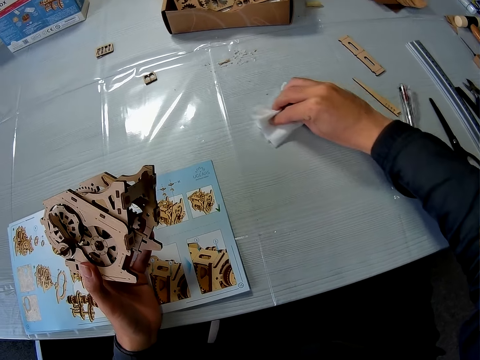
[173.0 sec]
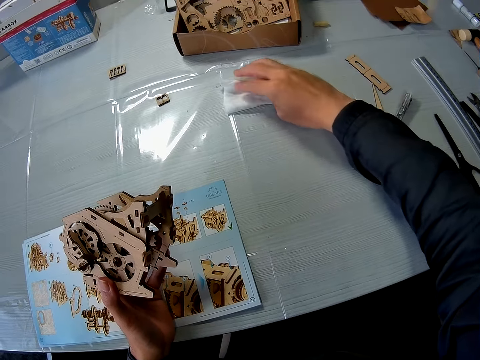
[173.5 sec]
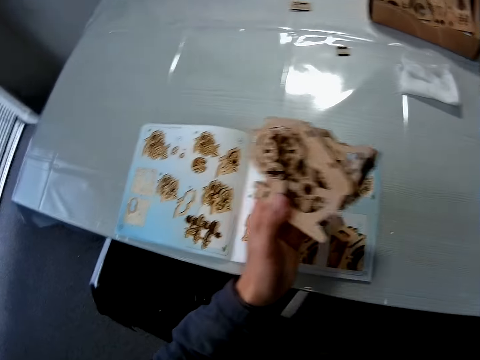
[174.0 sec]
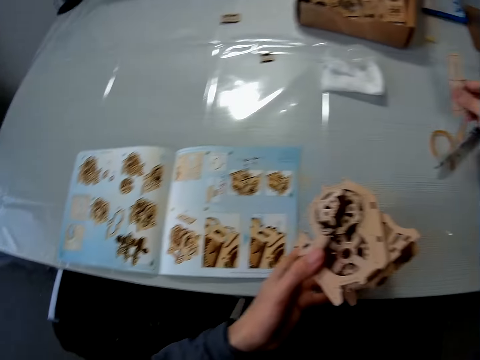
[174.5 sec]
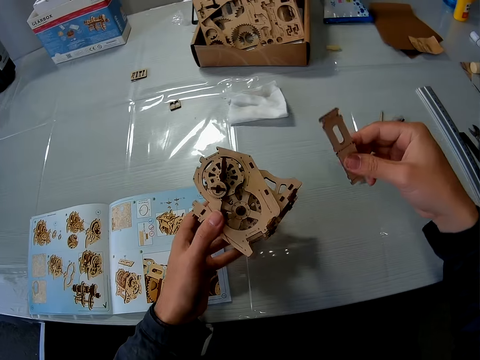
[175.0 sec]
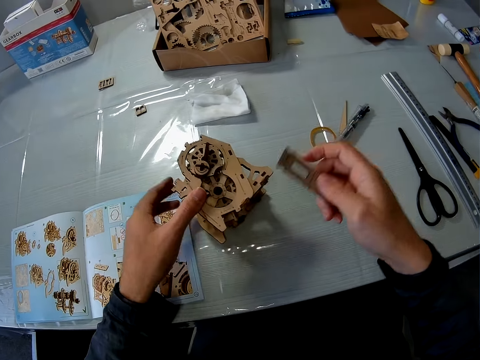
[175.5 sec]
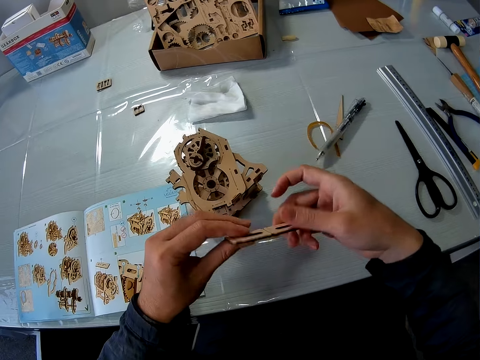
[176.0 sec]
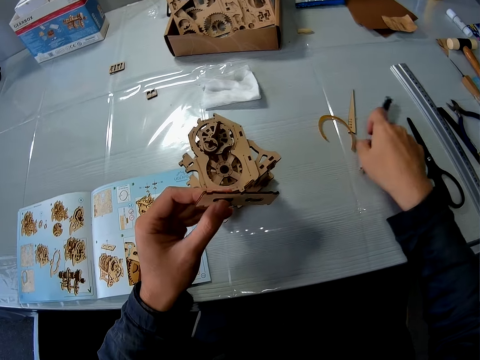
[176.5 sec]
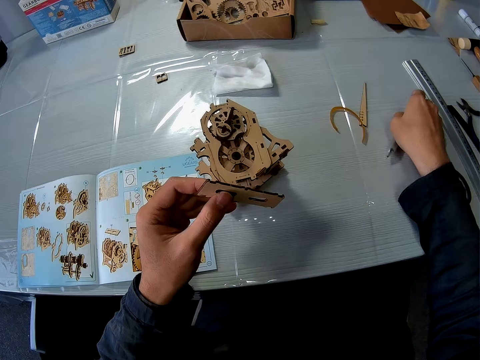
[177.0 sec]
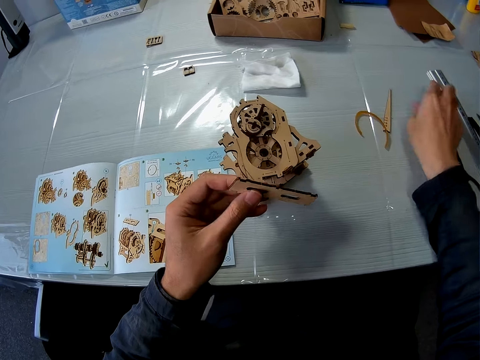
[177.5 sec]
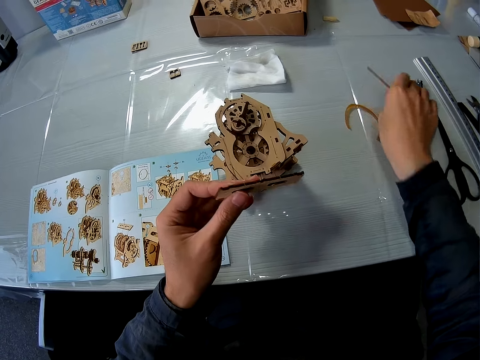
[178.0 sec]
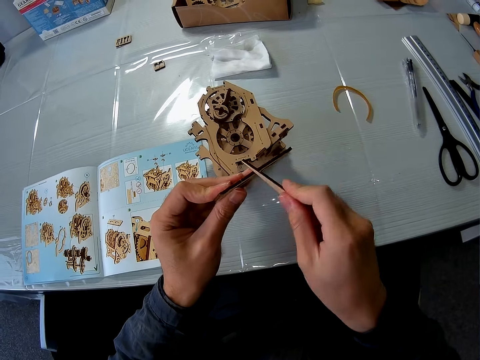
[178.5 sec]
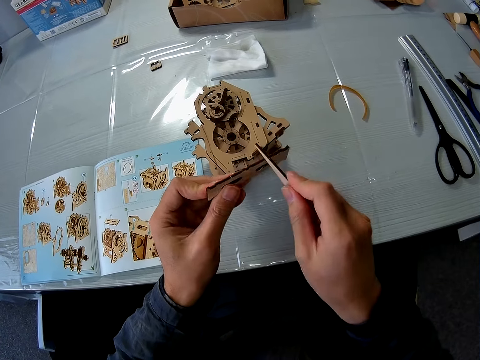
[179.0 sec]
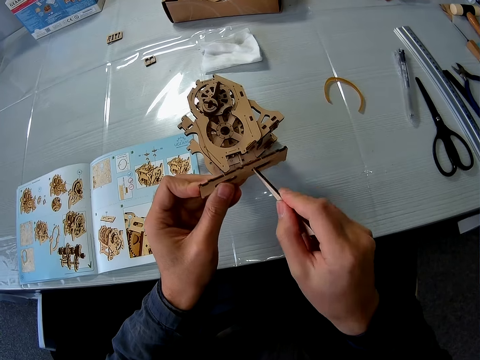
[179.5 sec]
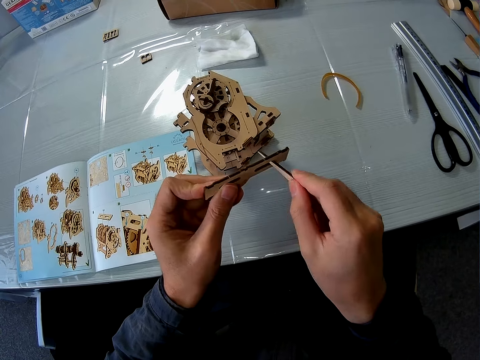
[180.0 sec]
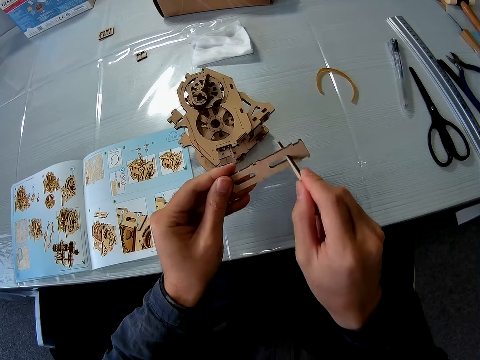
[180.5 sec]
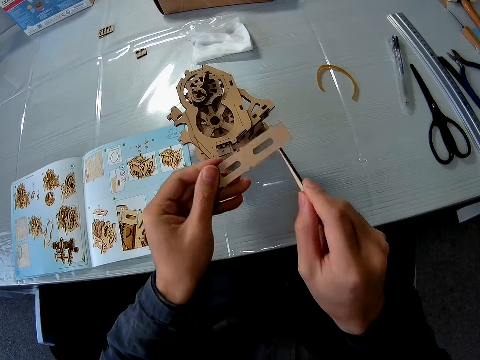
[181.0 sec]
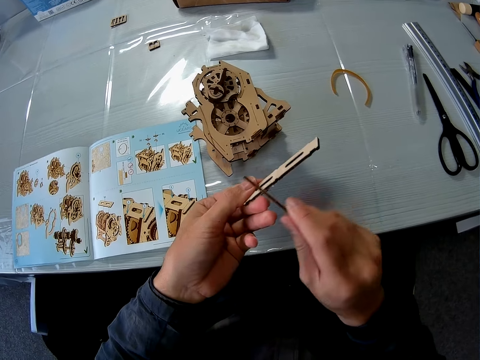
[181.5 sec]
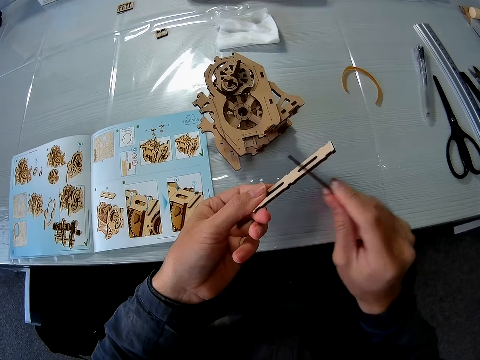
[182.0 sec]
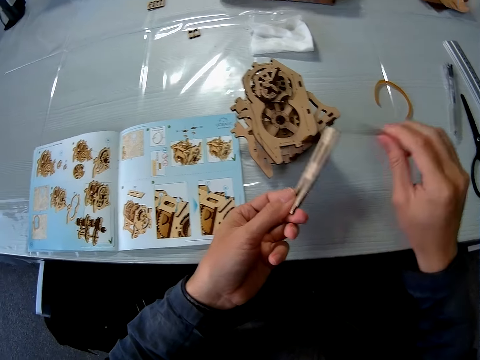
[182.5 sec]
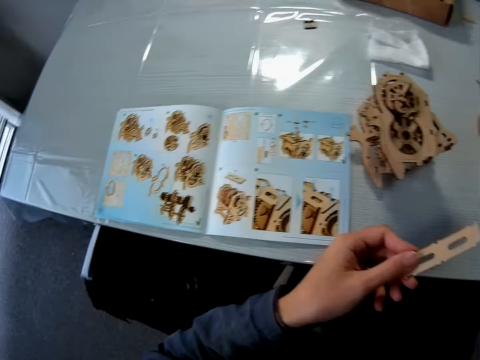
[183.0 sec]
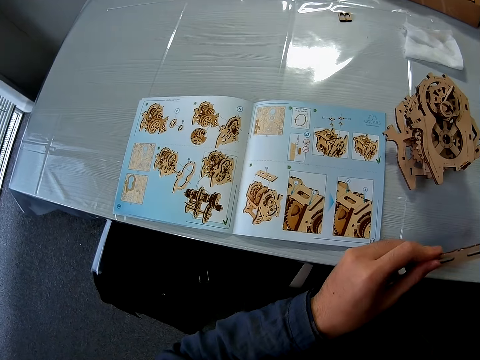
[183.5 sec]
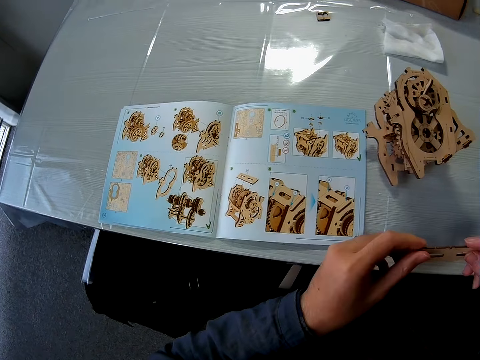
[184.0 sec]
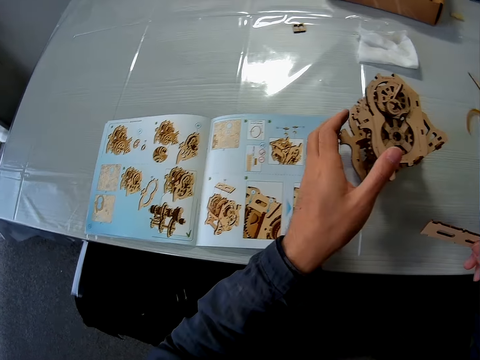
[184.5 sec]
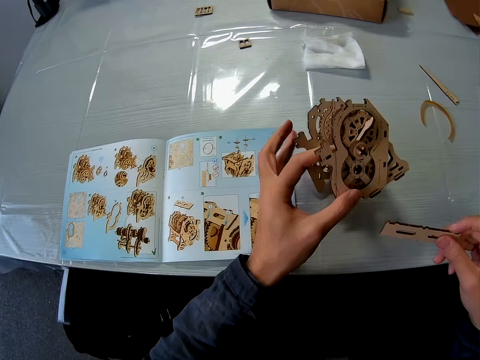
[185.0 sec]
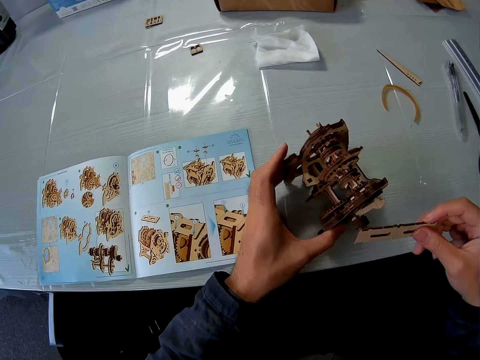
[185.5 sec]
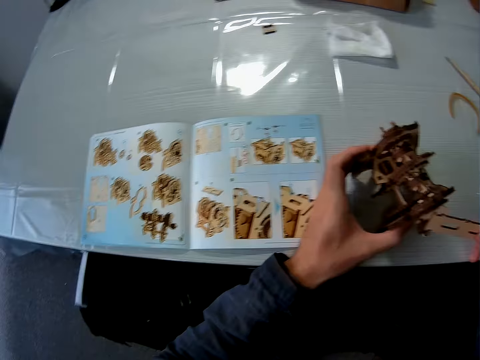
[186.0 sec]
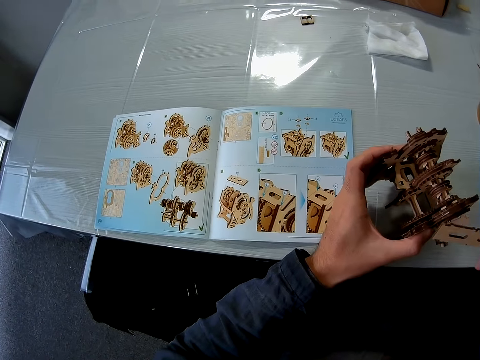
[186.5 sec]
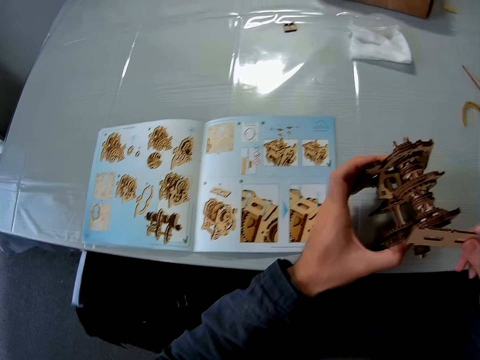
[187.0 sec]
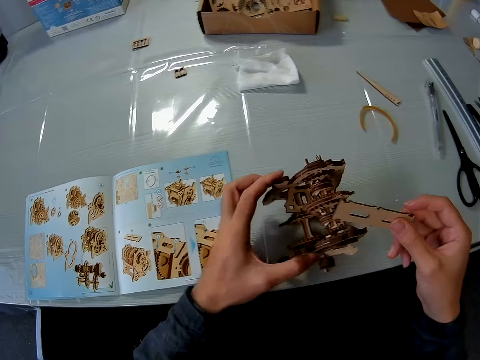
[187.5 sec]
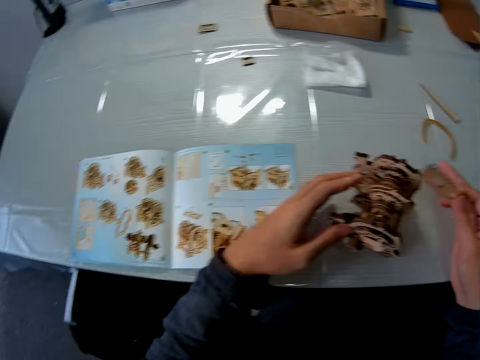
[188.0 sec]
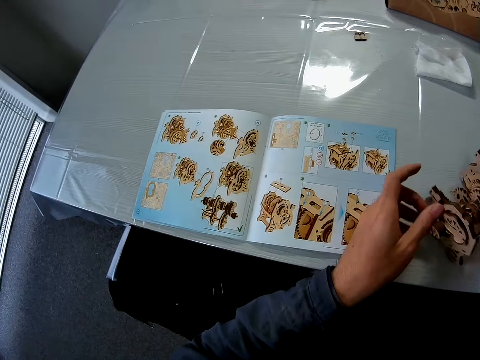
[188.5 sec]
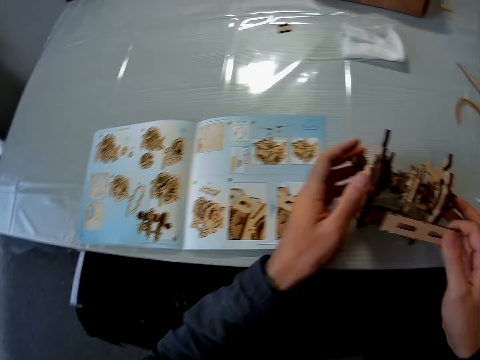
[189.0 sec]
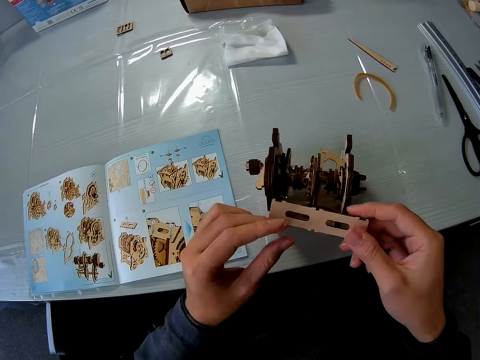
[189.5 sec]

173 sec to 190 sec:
The camera wearer drops the tissue on the table. They pick up a wooden model piece from the table. They place the wooden model gearbox on the table. They check the wooden model piece. They move the biro pen. They pick up the first piece from the table. They smoothen the wooden piece surface. They touch the sixth piece with the first piece. They drop the first piece on the table. They hold the wooden model piece. They pick up the mechanical model from the table and examine the mechanical model.

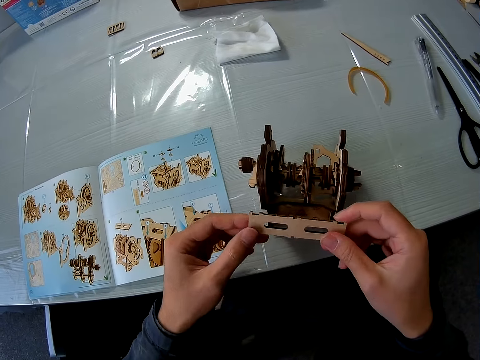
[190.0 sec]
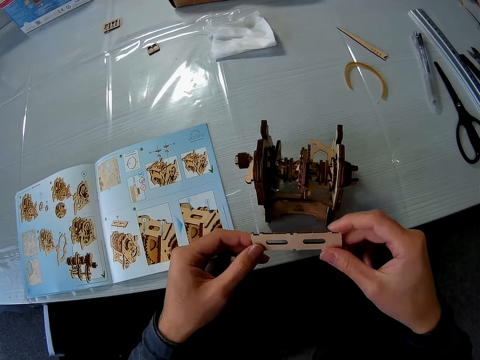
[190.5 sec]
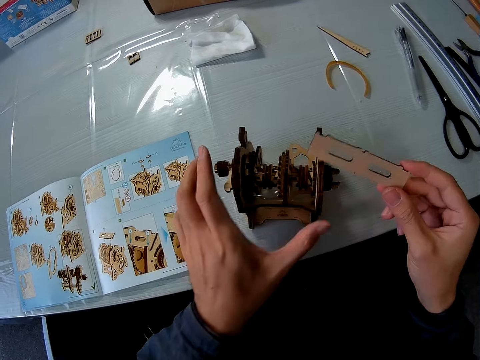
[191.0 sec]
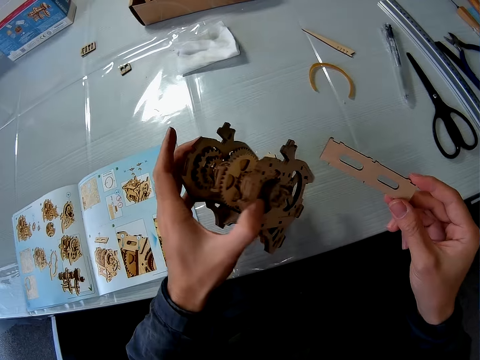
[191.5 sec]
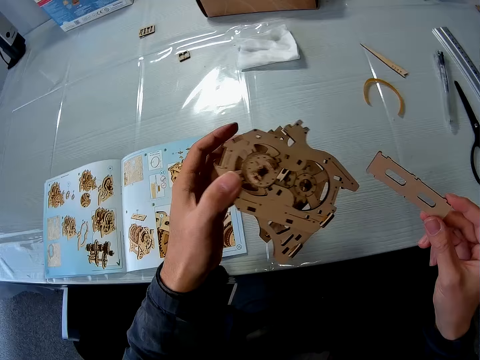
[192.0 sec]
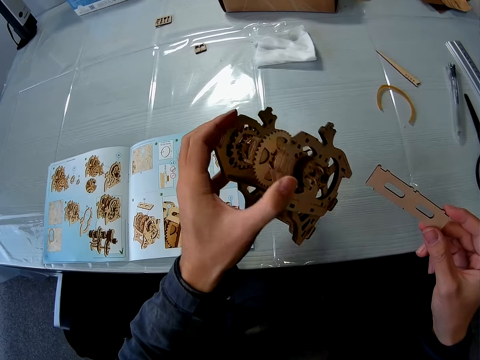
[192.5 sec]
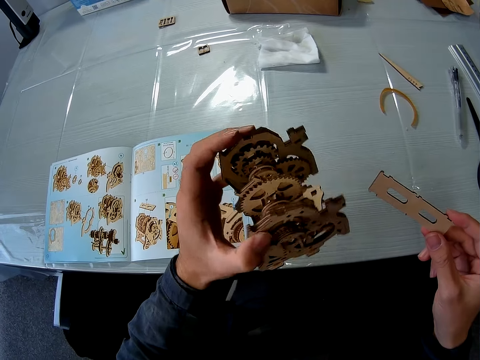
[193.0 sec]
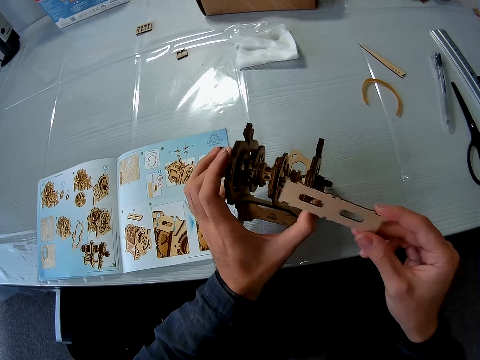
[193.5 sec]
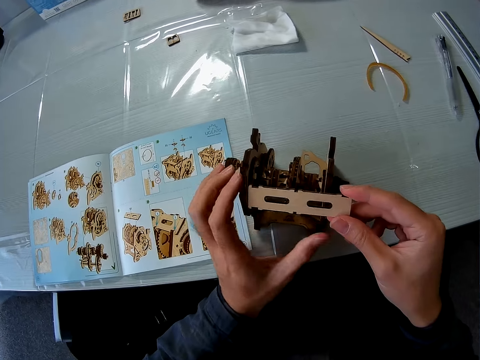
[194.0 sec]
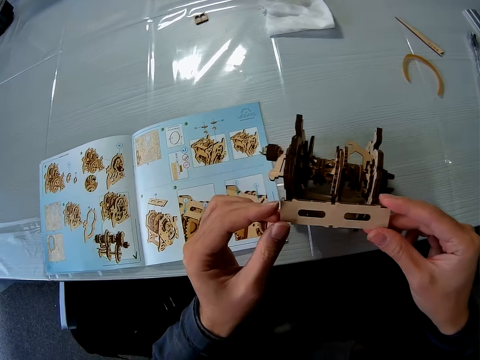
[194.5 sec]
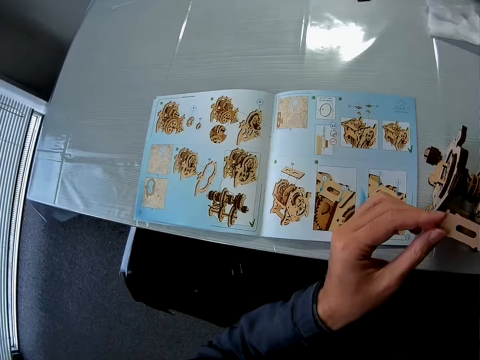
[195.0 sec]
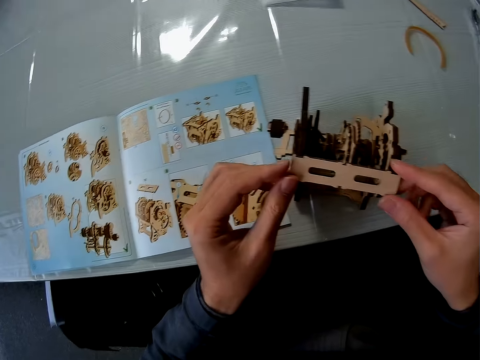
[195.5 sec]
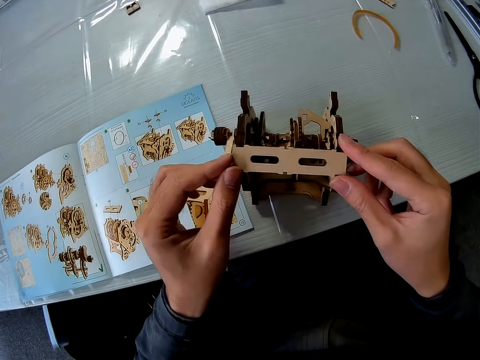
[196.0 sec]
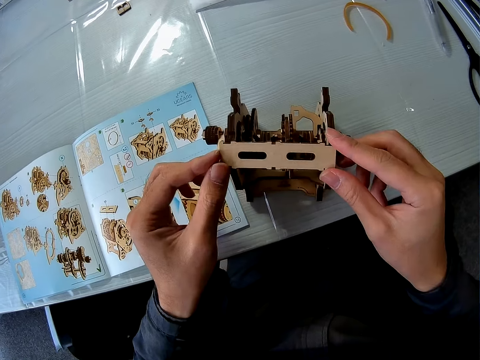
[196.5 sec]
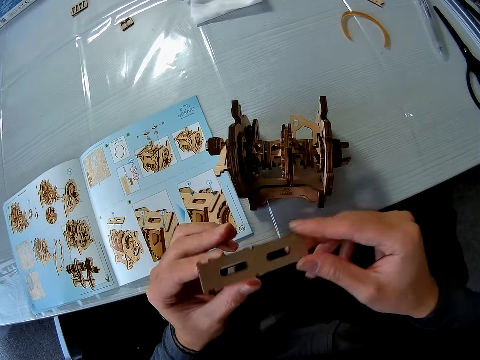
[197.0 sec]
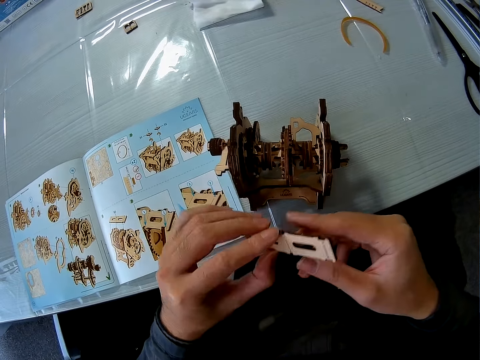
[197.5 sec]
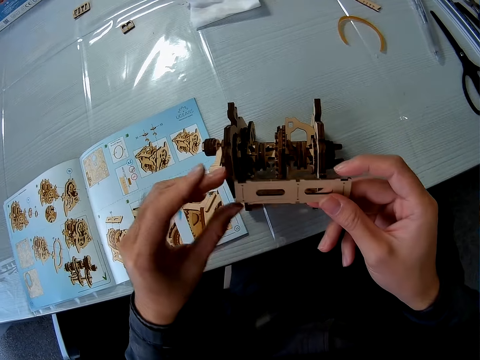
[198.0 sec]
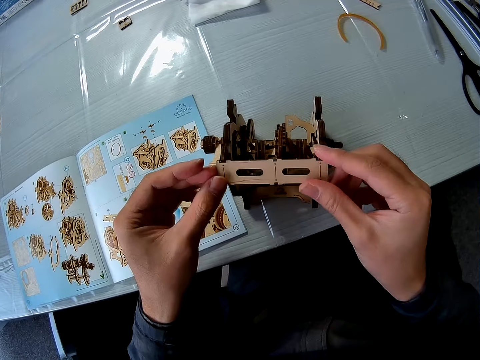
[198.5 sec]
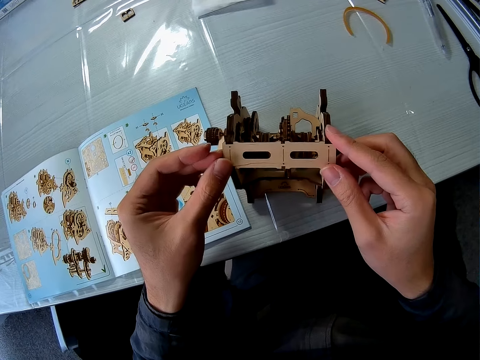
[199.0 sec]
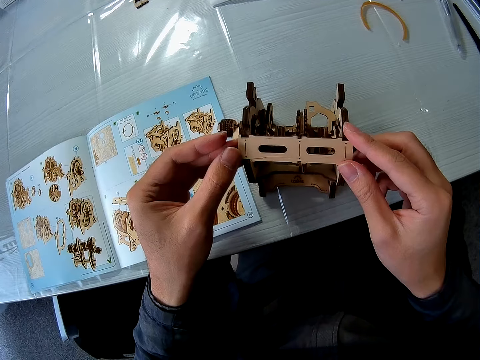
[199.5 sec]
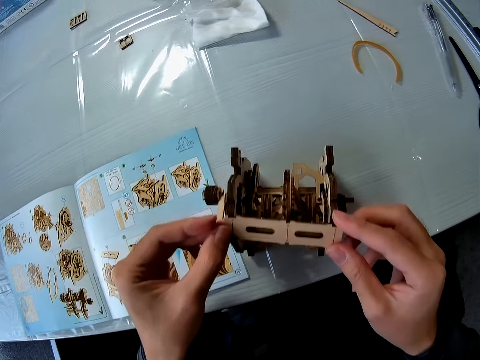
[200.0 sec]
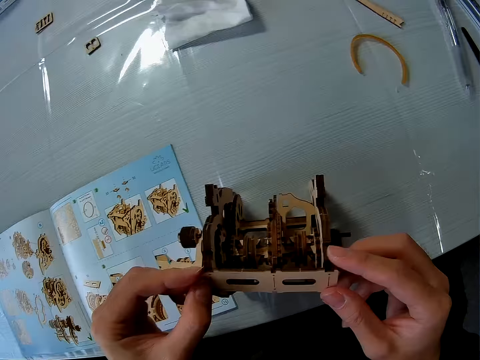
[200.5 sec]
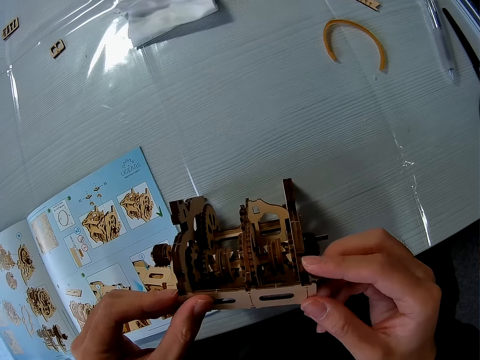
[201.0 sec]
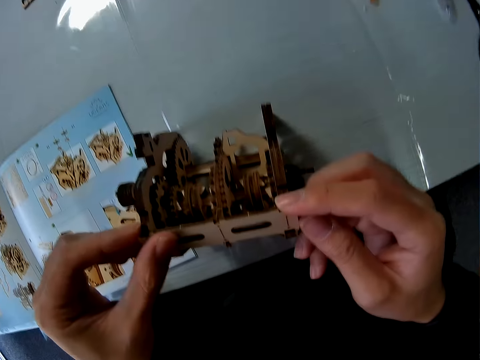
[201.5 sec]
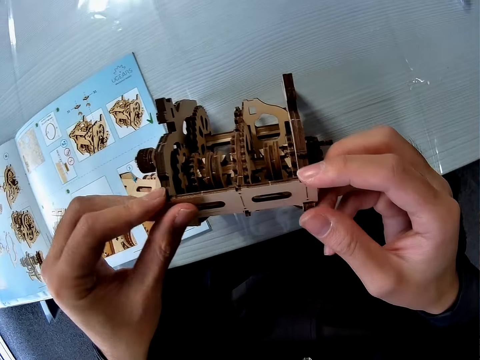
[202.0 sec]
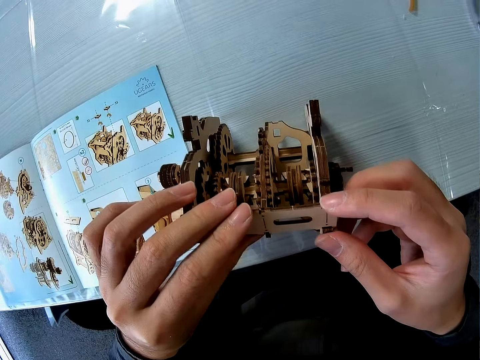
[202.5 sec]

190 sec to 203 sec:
The camera wearer lifts the wooden model gearbox. They check the wooden model gearbox. They place the wooden model gearbox on the table. They place the wooden model piece on the wooden model gearbox. They fix the sixth piece to the mechanical model.
